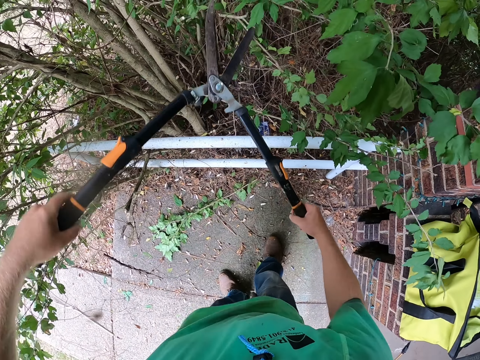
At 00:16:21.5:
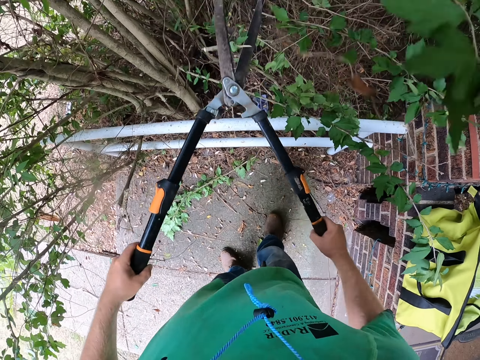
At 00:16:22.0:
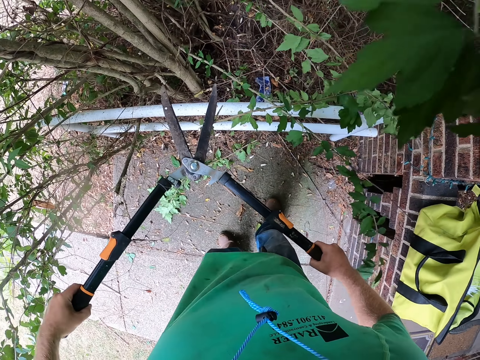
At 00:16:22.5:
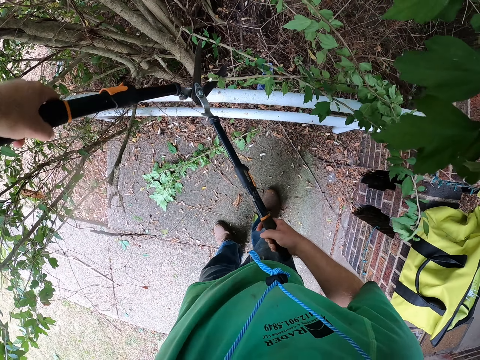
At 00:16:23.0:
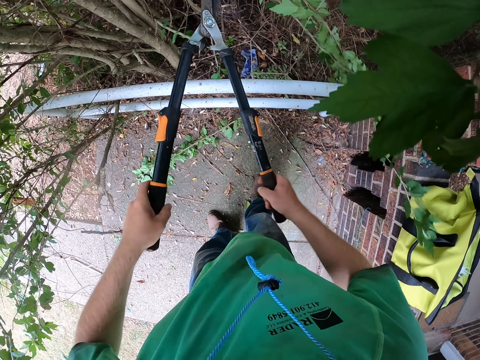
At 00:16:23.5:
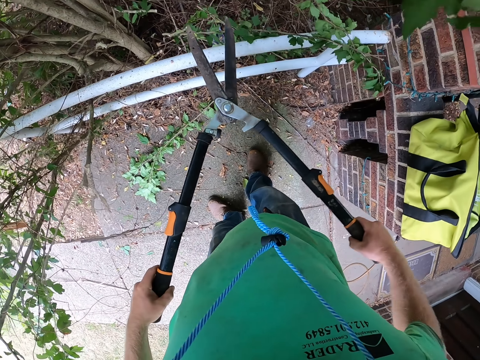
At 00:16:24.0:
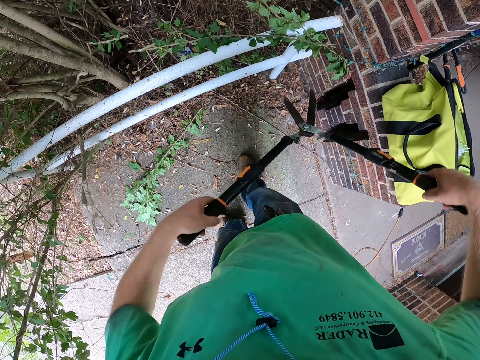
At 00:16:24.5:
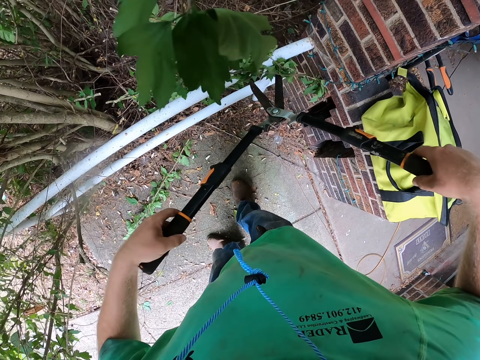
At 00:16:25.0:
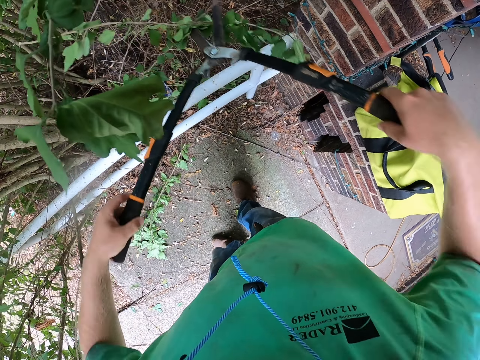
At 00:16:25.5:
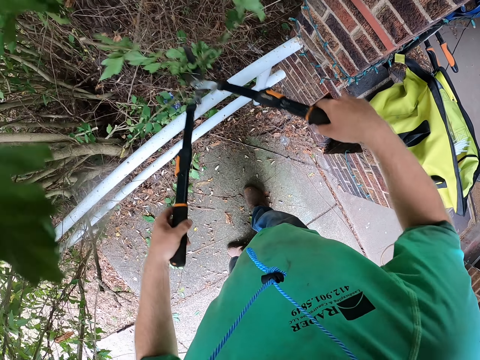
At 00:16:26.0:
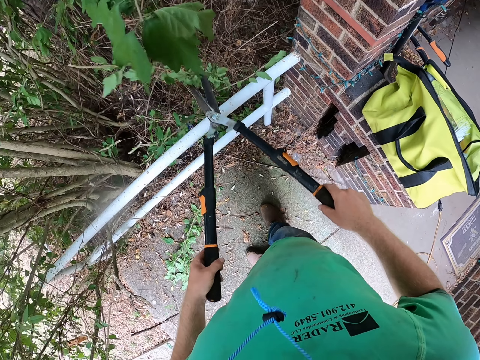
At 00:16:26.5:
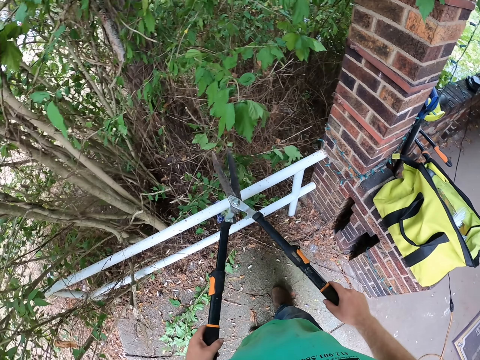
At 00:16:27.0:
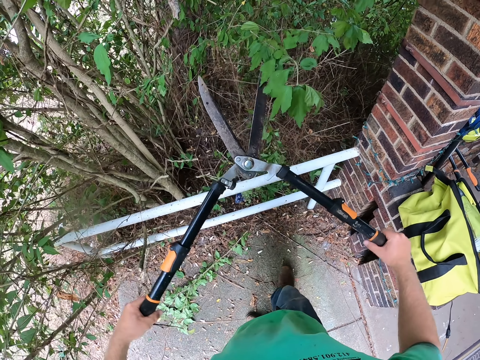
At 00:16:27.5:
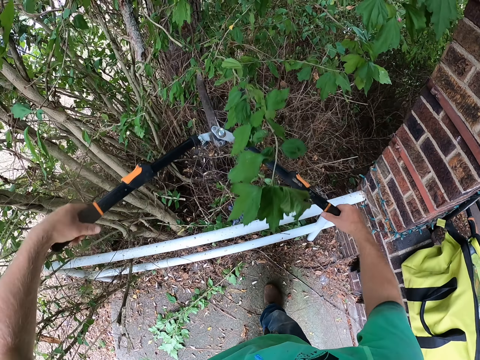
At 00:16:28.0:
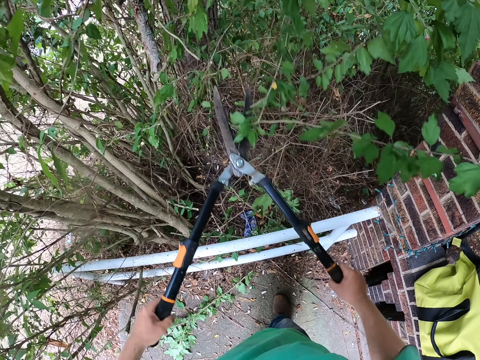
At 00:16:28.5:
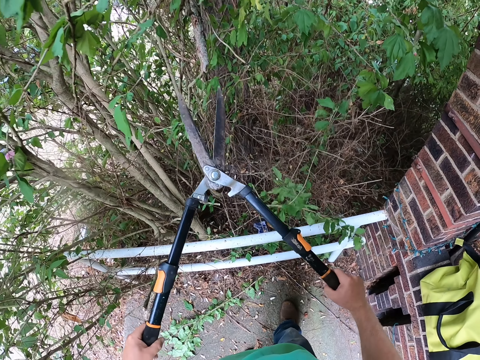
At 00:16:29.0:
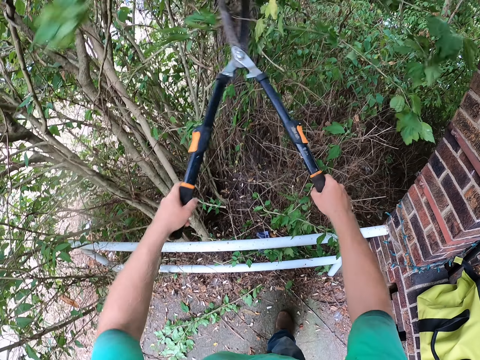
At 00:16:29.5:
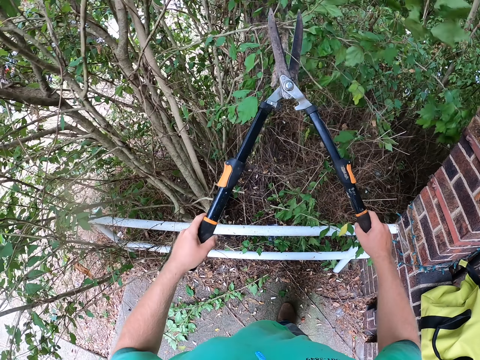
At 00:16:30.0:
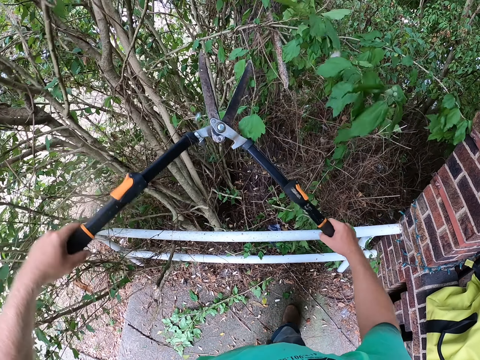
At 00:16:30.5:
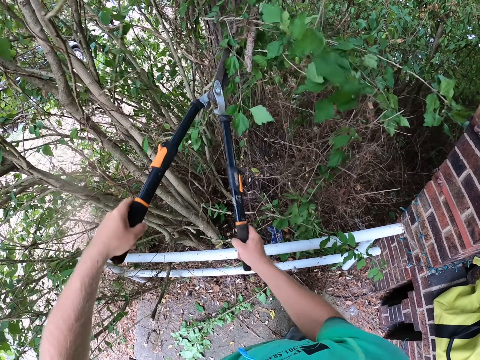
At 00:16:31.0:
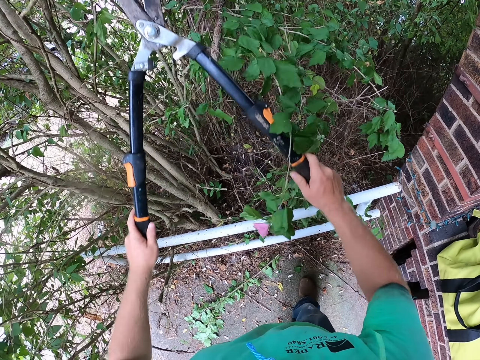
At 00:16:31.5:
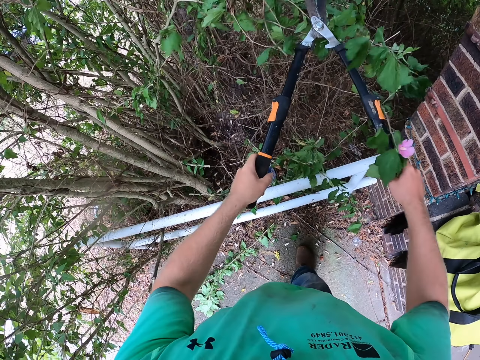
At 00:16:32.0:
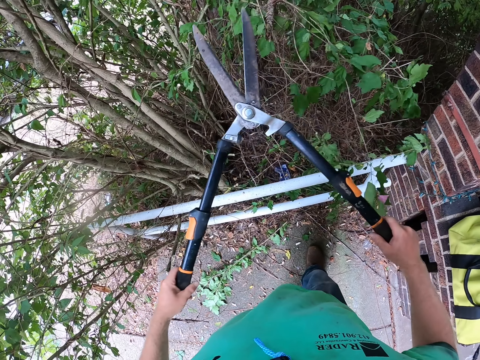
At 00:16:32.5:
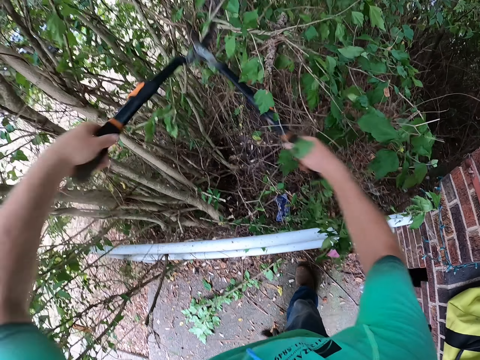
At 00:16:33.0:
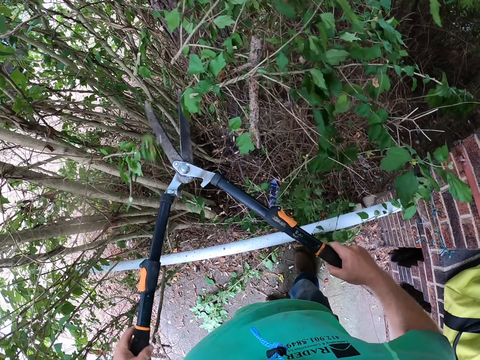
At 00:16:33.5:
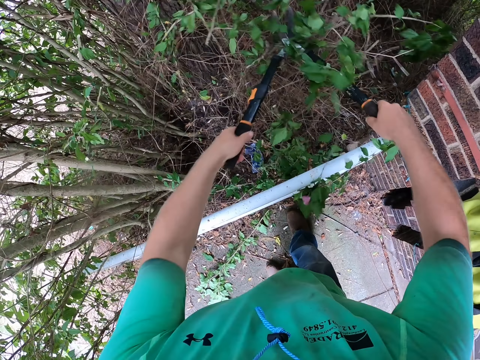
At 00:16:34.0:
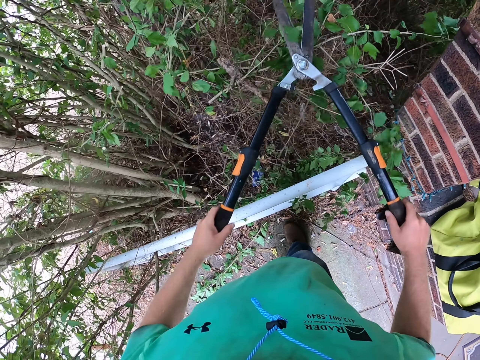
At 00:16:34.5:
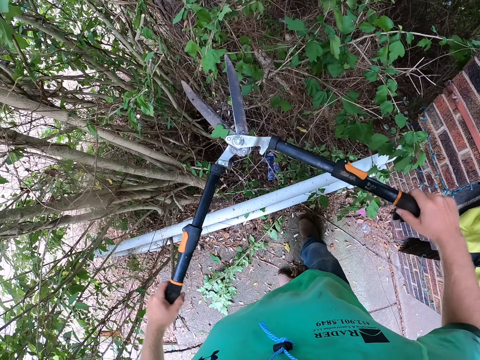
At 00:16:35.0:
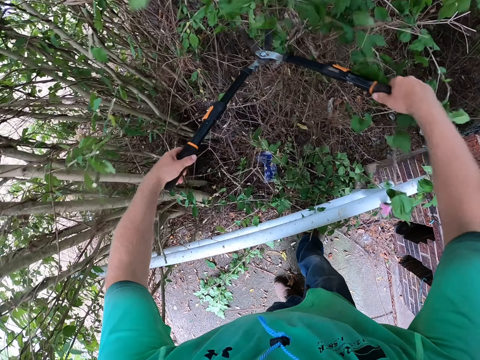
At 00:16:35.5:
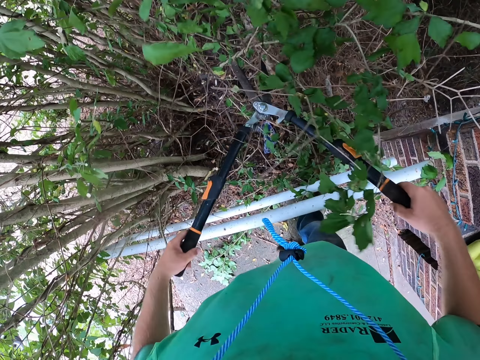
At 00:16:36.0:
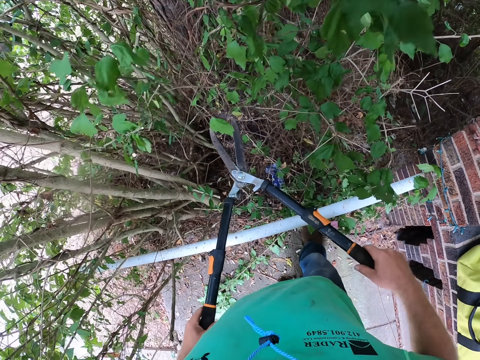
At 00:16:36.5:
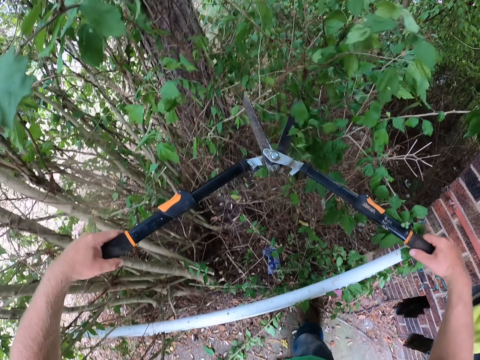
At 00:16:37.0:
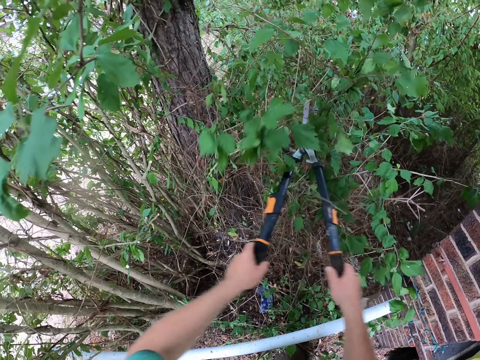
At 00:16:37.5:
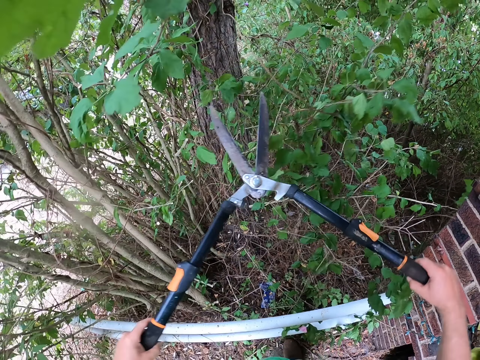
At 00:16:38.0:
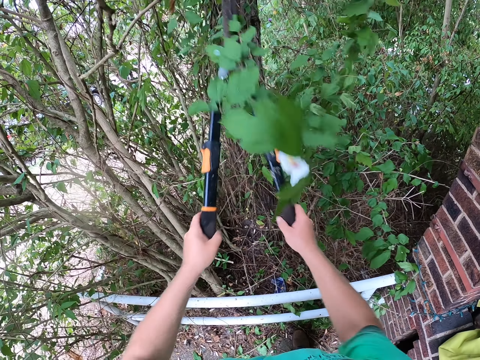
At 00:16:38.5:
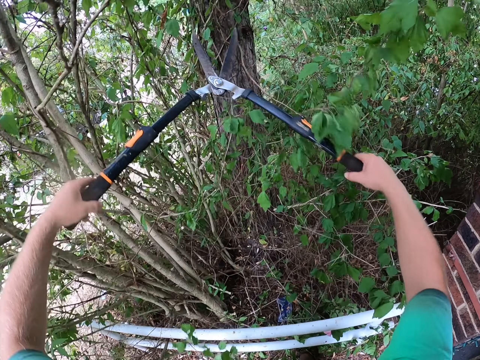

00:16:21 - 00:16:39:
The camera wearer brushes tree twigs off the tree with the shear in his hands. He cuts the tree twigs with the shear in his hands. He brushes the tree twigs off the tree with the shear in his hands. He cuts the tree twigs with the shear in his hands. He cuts them again. He brushes the tree twigs off the tree with the shear in his hands. He brushes them again. He cuts the tree twigs with the shear in his hands.

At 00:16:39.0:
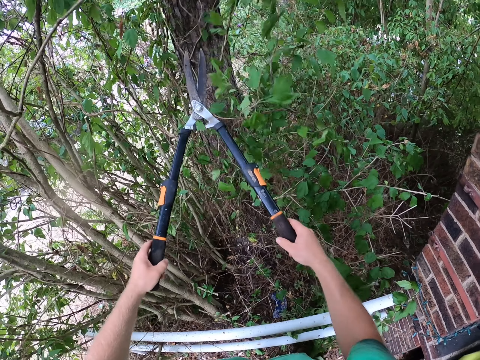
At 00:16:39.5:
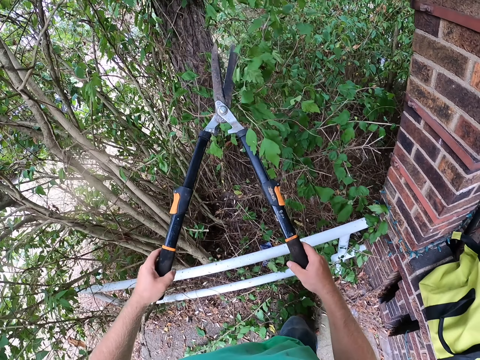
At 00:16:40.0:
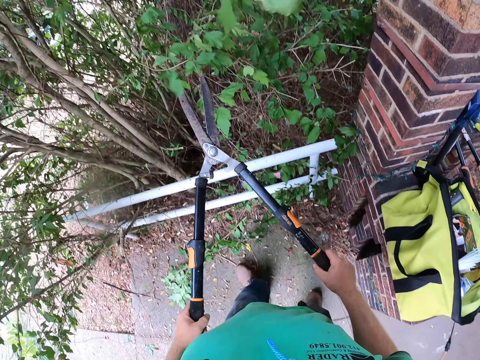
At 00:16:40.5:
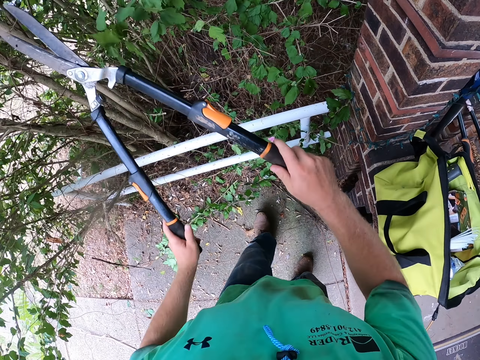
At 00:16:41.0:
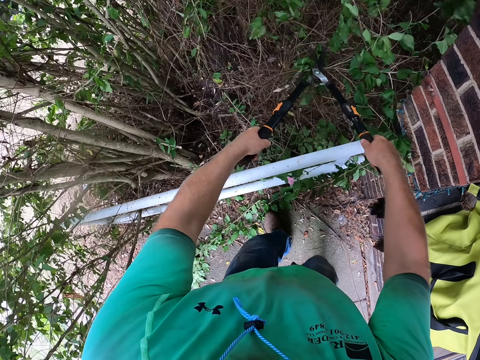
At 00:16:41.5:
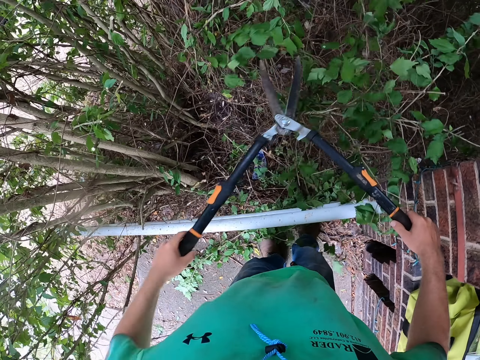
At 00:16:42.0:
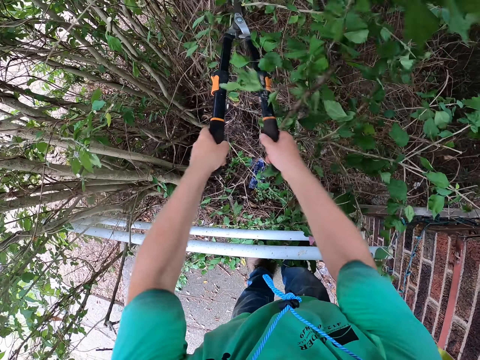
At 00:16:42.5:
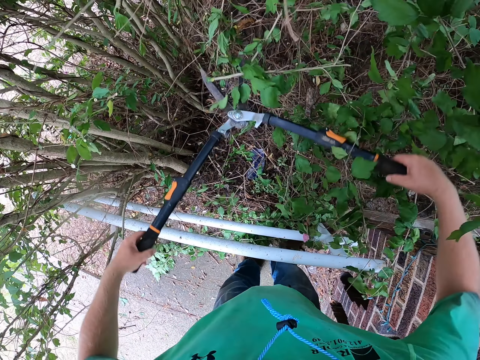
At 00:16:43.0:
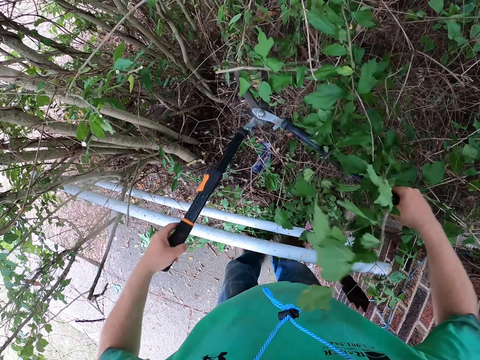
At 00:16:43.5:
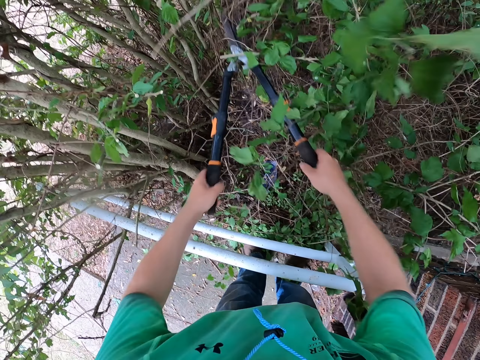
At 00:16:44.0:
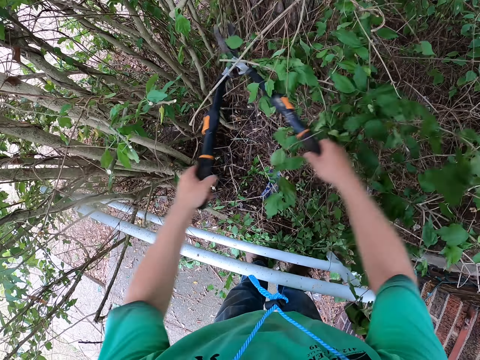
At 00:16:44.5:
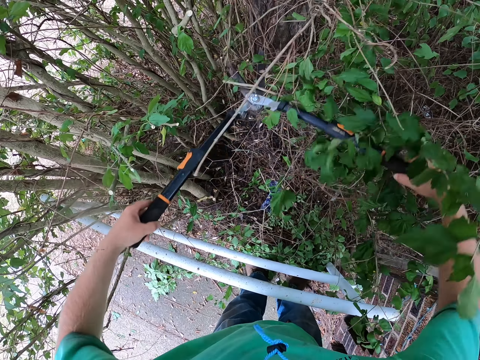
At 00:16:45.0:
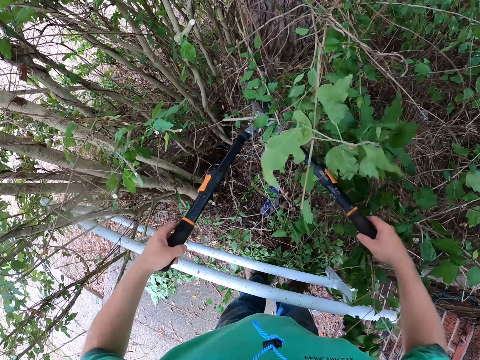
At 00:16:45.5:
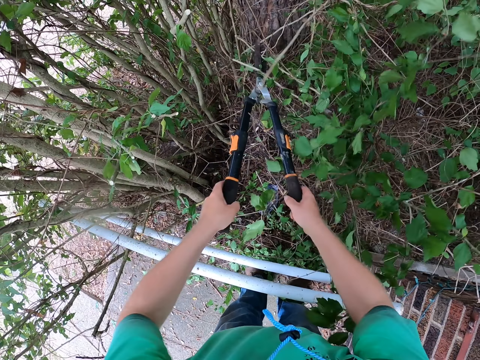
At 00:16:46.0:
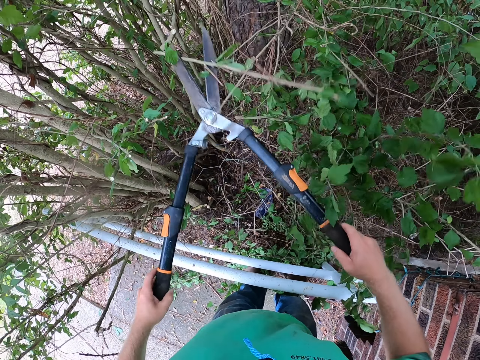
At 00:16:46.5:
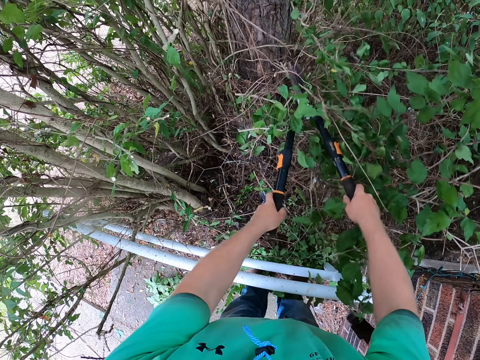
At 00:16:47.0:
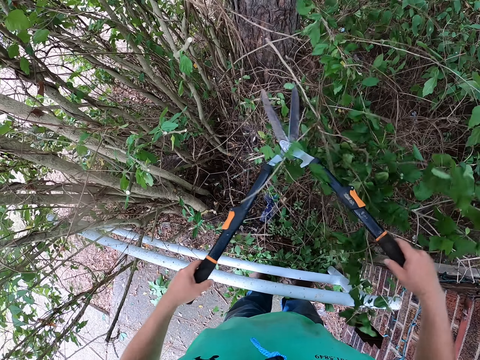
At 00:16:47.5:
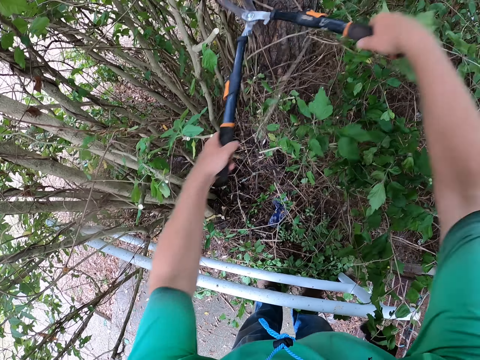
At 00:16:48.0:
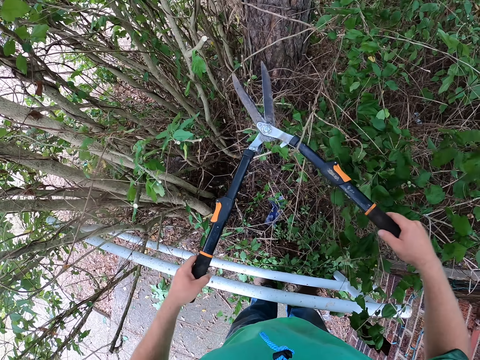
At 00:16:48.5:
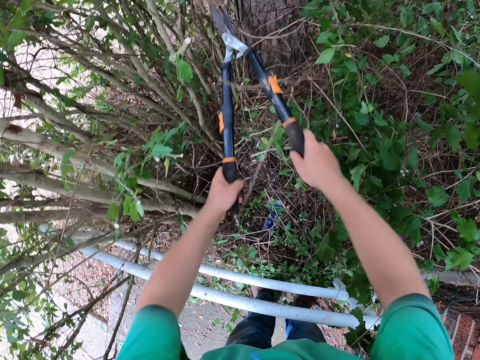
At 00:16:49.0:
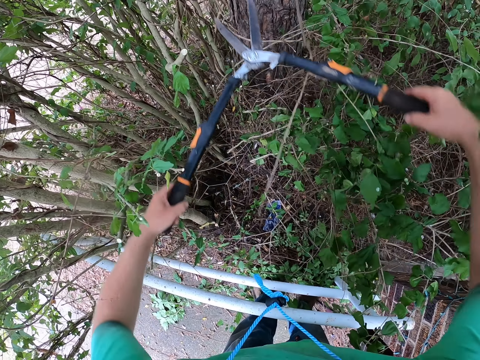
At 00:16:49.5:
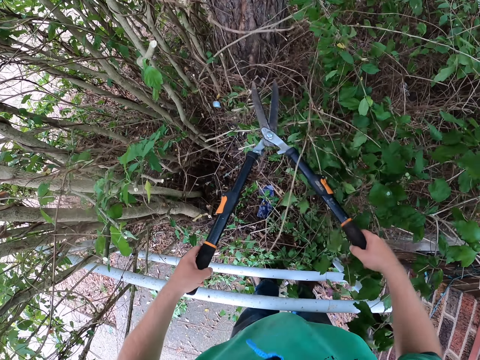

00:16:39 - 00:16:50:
The camera wearer brushes tree twigs off the tree with the shear in his hands. He cuts the tree twigs with the shear in his hands. He brushes the tree twigs off the tree with the shear in his hands. He cuts the tree twigs with the shear in his hands.
